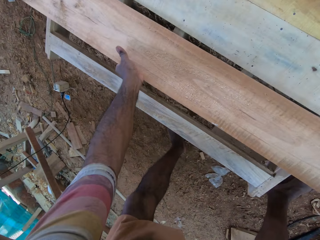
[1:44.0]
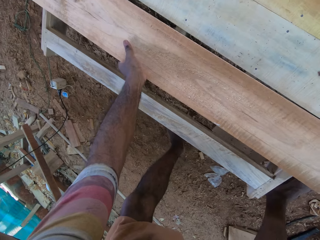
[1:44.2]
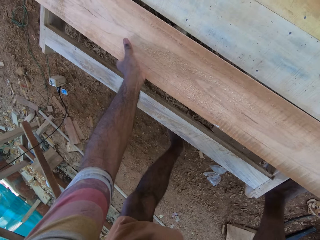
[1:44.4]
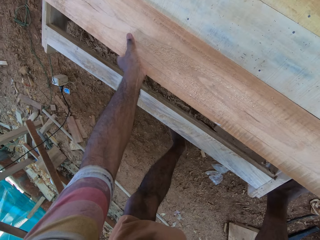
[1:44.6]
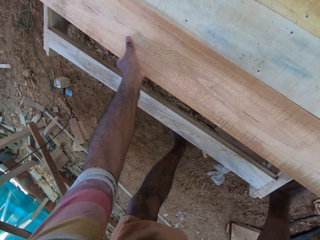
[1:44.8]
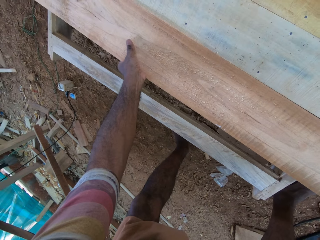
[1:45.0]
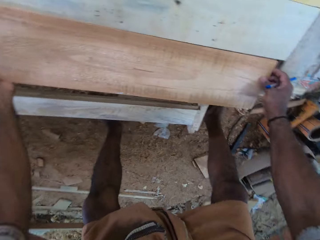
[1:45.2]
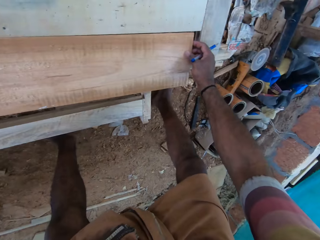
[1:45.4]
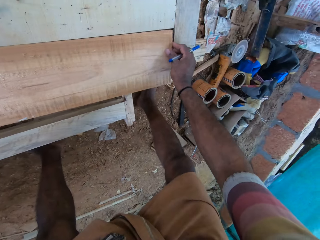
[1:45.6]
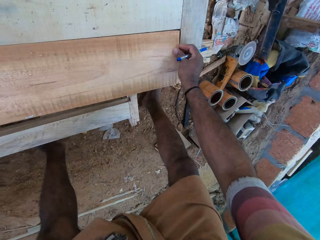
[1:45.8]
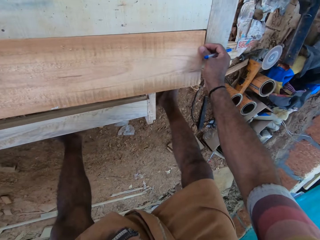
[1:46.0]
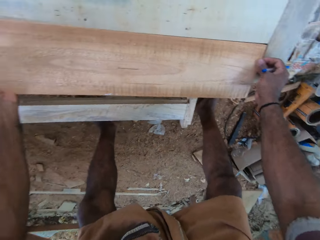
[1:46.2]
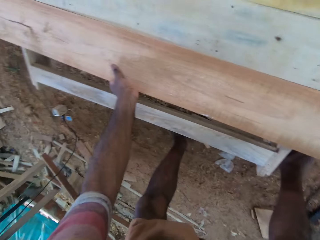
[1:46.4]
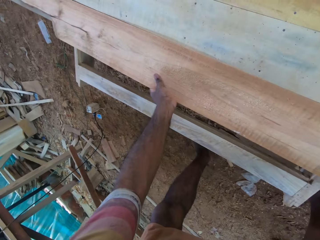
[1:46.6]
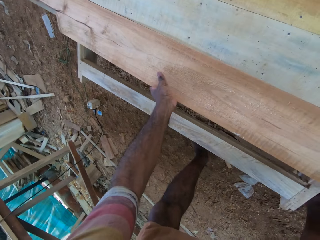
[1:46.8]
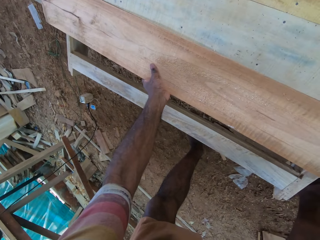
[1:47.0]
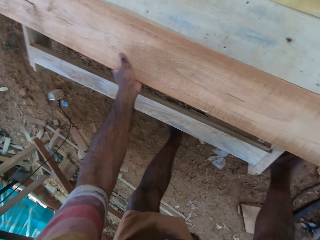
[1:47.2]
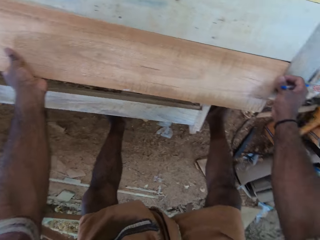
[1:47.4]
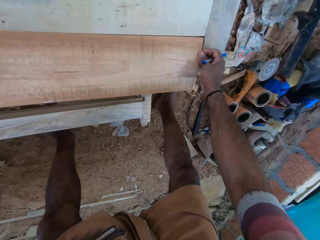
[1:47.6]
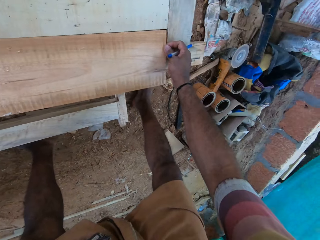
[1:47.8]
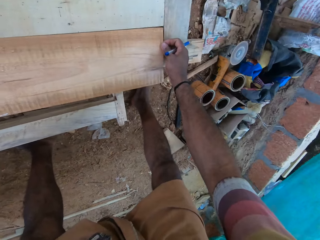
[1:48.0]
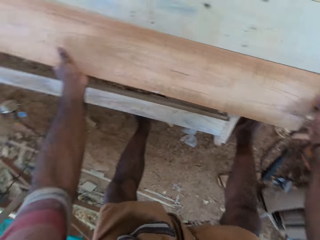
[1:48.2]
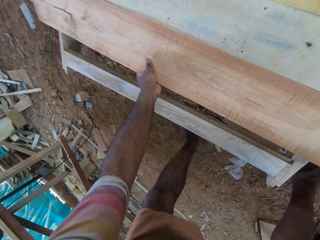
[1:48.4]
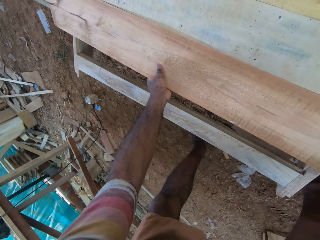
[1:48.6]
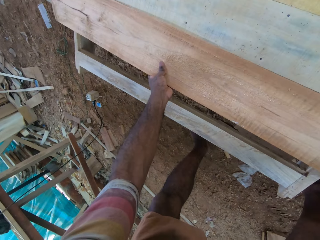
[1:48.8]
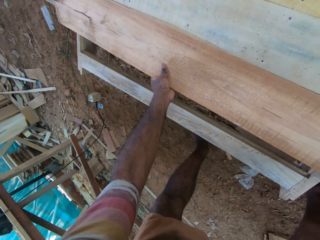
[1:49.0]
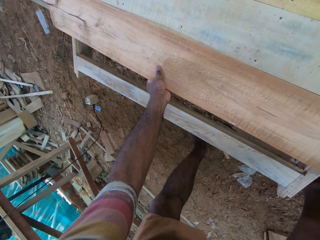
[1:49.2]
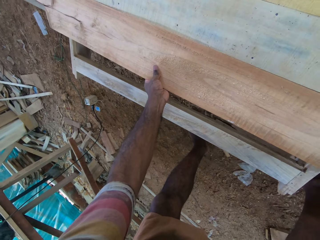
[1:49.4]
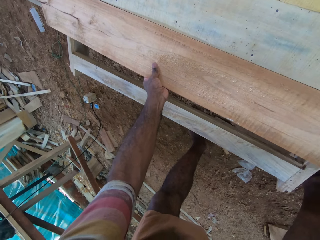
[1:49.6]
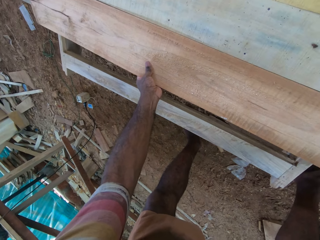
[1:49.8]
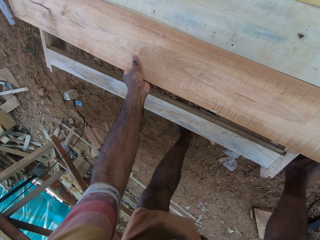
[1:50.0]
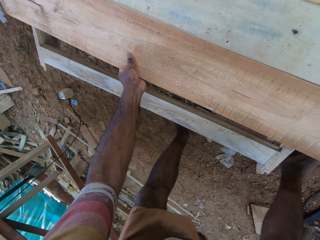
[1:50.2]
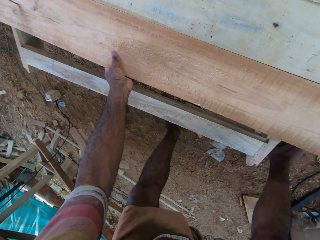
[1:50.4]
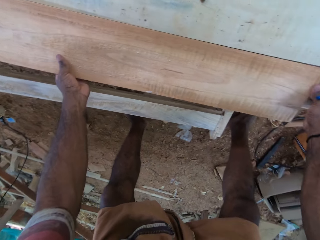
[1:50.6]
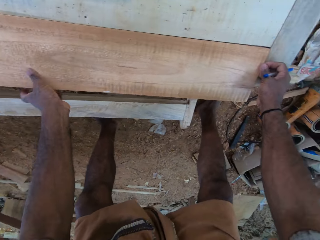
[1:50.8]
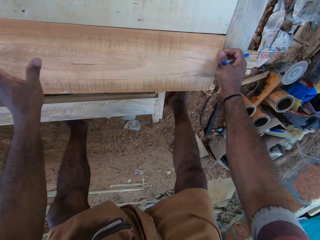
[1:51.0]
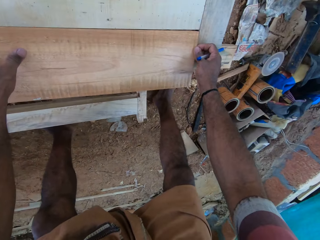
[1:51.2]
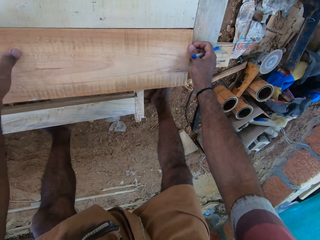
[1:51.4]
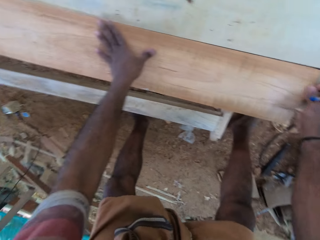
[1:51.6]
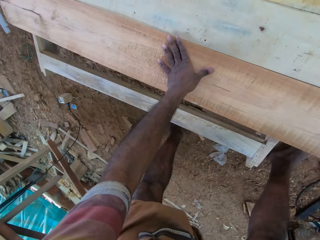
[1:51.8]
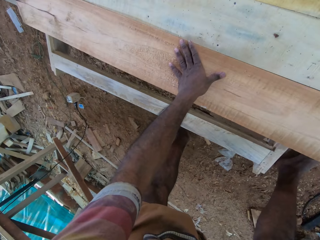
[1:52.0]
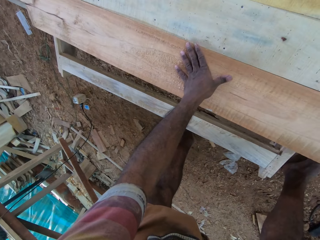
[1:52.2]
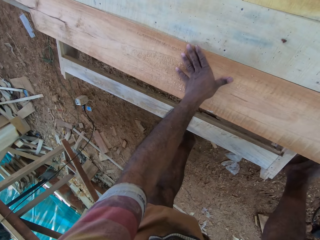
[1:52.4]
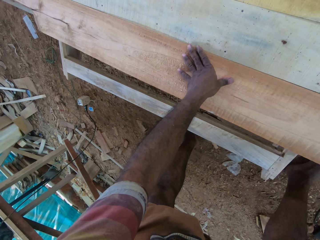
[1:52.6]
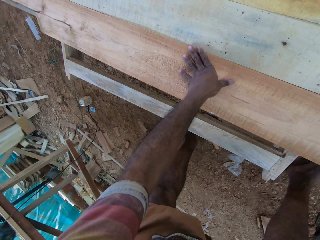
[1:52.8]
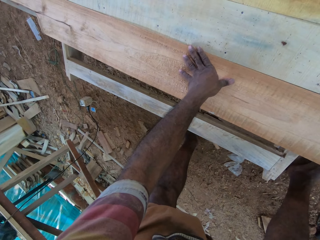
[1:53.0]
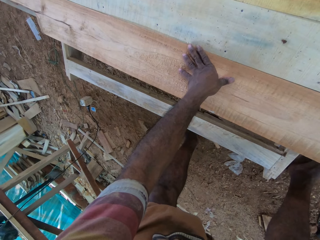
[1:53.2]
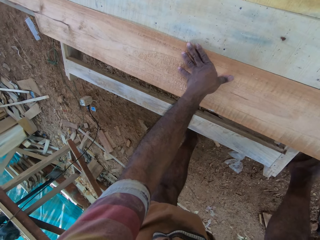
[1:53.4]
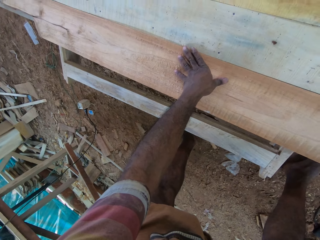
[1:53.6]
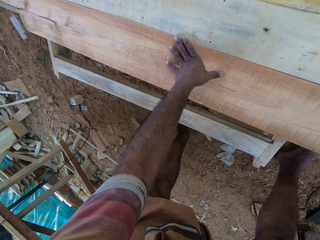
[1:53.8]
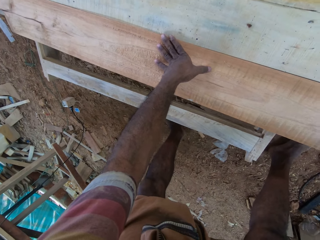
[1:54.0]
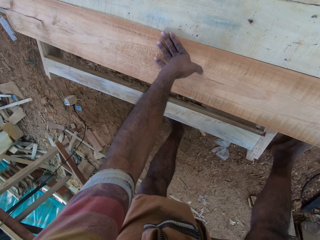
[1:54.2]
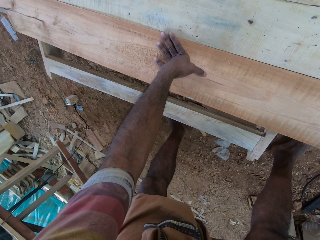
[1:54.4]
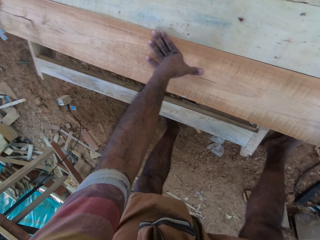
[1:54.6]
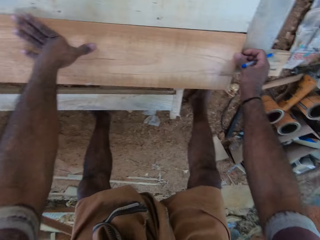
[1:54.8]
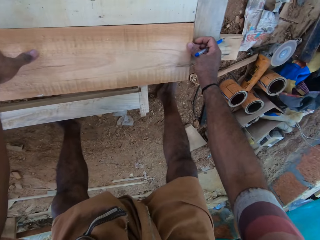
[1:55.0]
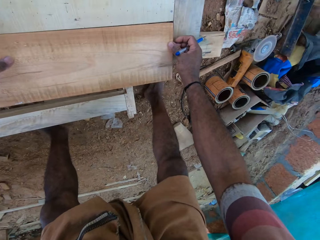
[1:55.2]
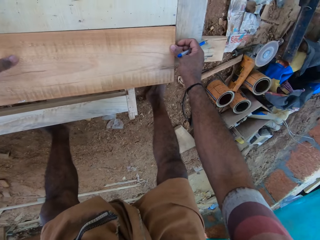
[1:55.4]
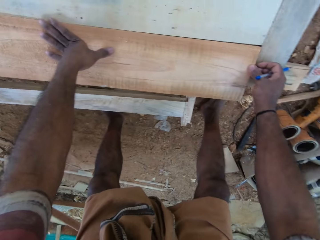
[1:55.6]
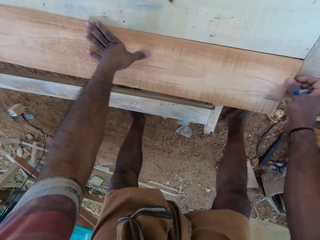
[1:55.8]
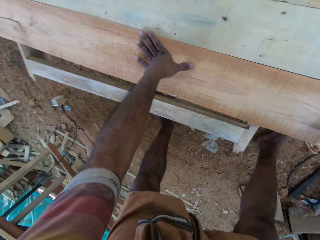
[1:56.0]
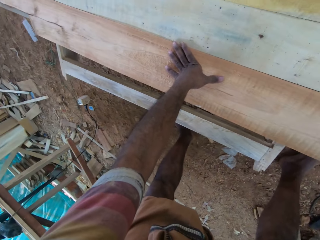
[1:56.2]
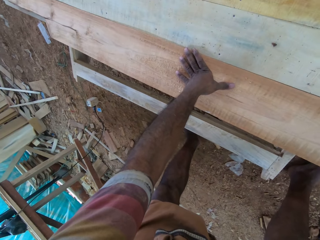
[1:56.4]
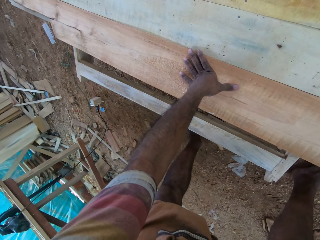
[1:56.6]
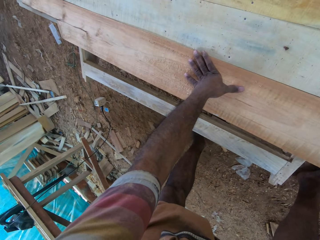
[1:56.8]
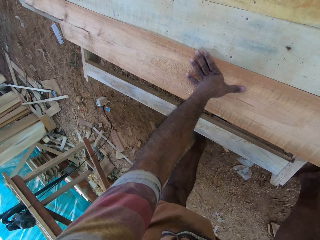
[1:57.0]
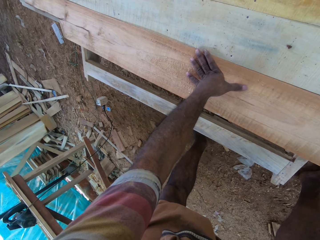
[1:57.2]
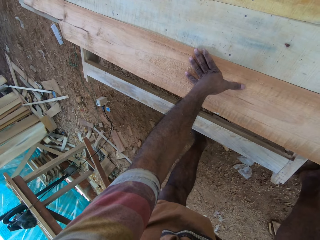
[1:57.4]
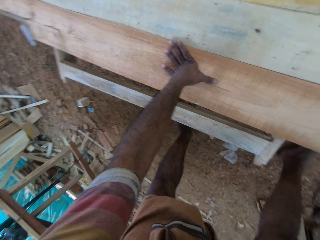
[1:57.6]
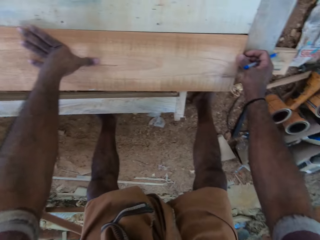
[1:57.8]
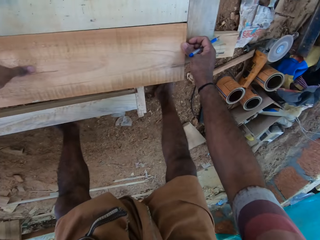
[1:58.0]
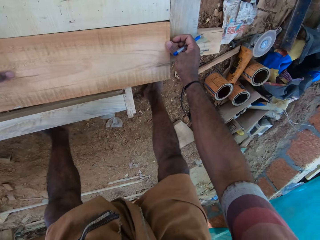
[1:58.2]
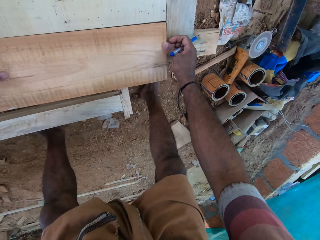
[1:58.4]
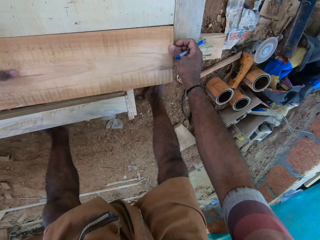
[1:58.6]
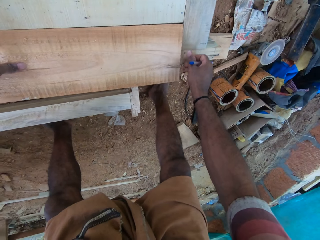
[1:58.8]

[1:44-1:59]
The camera wearer fits a wood on a wood structure. He looks around the area. He places his hand on the wood. He stares at the wood. He looks around the area.

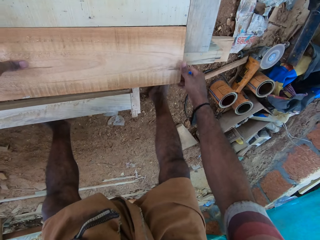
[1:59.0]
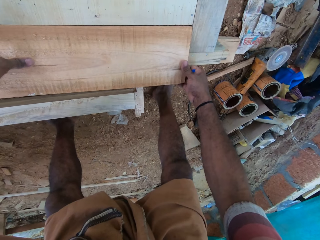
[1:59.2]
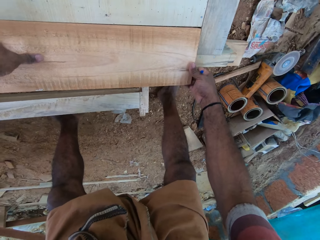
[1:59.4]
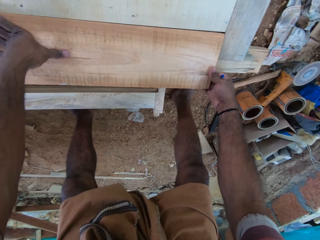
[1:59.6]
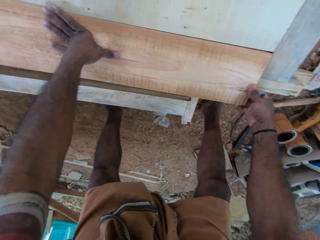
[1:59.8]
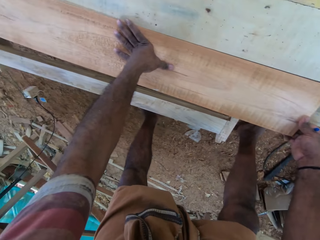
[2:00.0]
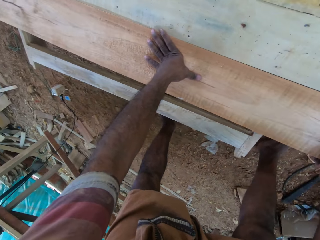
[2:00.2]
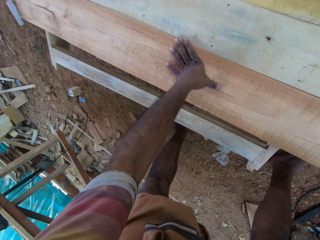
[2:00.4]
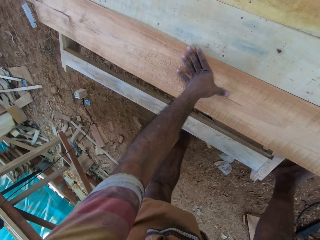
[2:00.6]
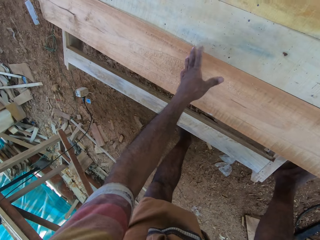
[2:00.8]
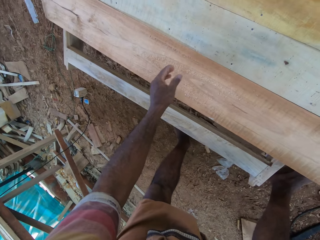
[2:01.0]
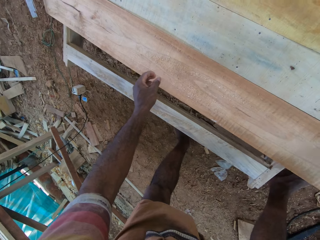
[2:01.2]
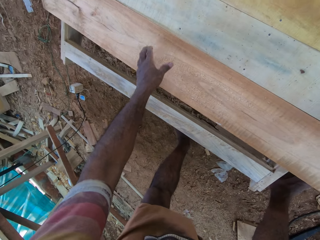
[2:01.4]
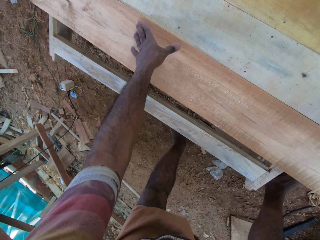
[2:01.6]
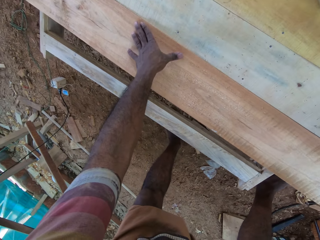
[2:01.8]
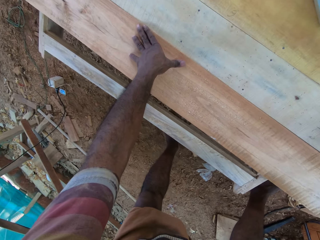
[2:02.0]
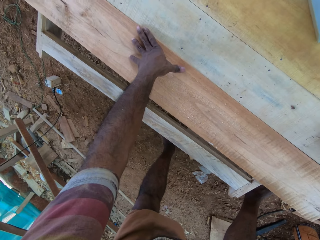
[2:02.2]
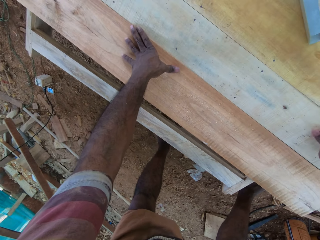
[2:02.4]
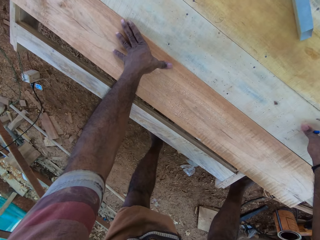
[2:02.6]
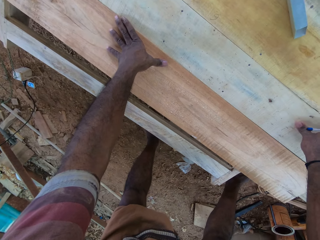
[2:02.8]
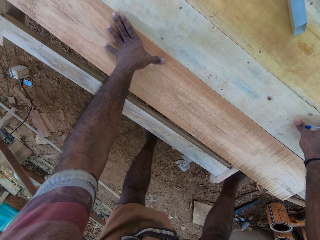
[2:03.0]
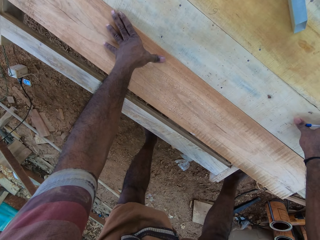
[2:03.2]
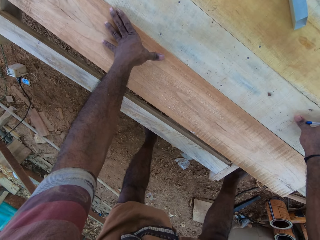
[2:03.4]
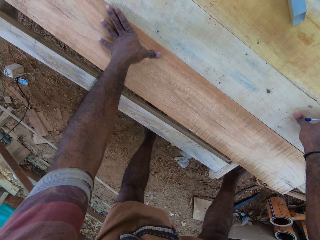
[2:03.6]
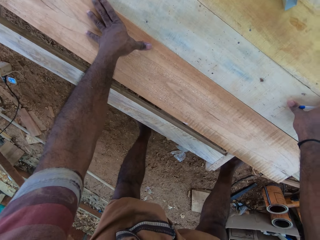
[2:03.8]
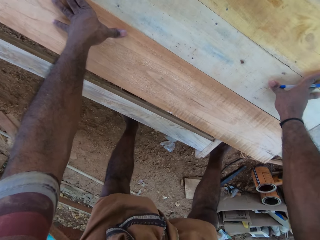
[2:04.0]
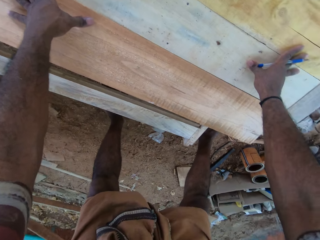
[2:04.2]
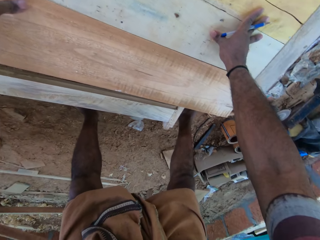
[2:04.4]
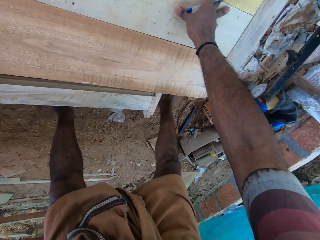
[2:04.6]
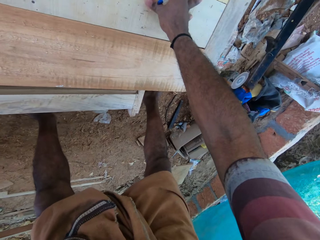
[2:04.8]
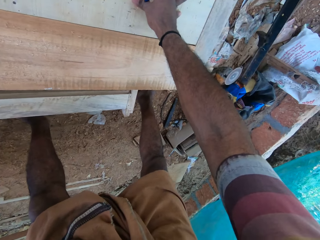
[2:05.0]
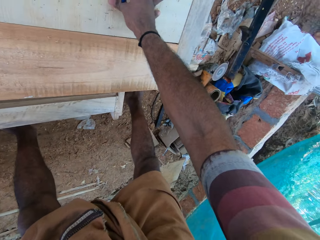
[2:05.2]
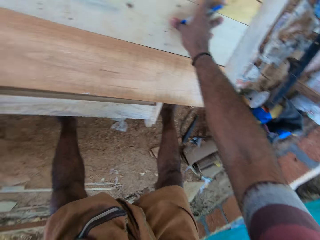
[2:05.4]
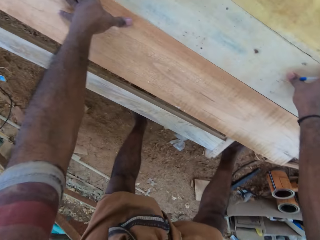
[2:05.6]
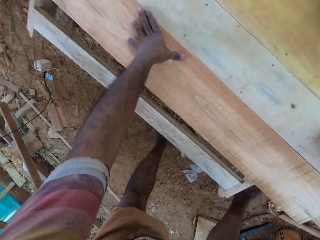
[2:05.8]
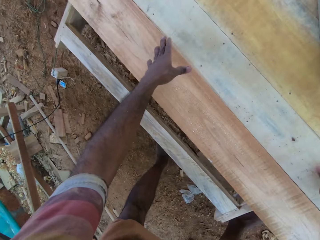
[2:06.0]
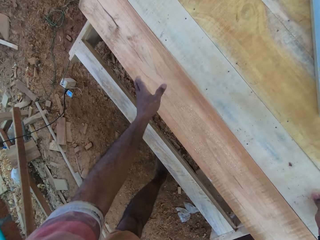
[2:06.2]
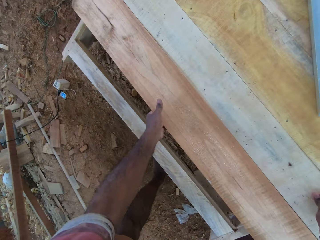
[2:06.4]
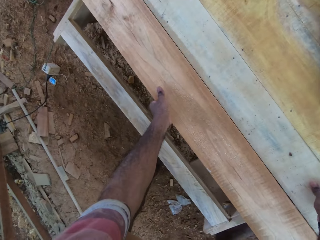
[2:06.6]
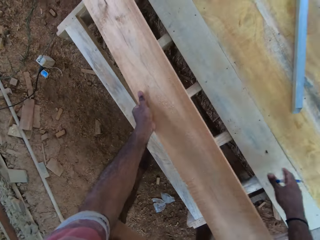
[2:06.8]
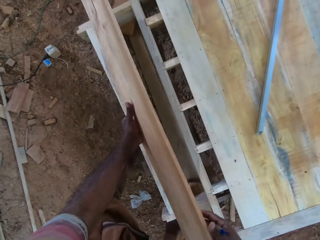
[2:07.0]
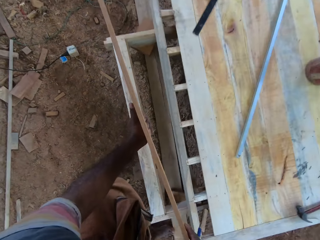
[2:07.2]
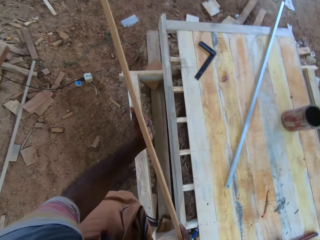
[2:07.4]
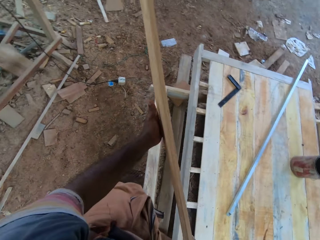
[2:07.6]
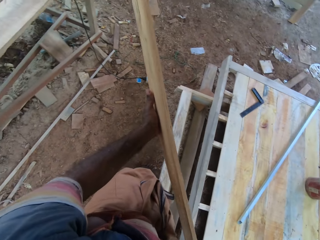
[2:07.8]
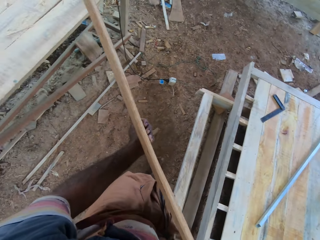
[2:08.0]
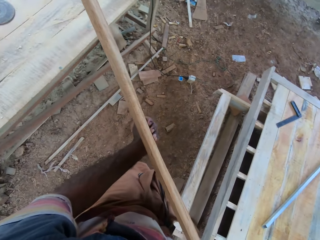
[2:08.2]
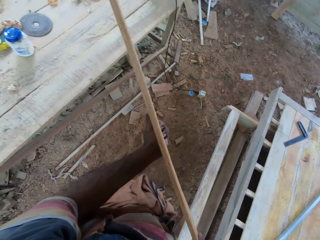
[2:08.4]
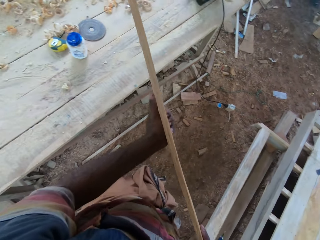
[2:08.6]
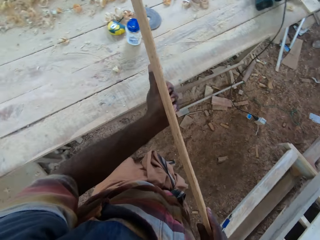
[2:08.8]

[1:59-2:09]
The camera wearer lifts a hand. He places his hand on the wood. He picks up the wood. He lifts the wood with his hand. He holds the wood with both hands. He walks at the compound.
